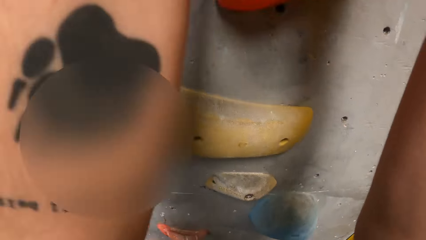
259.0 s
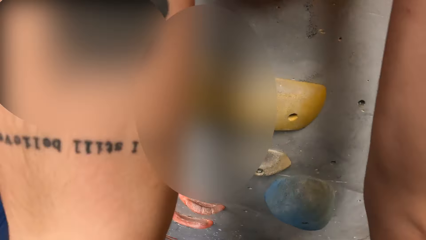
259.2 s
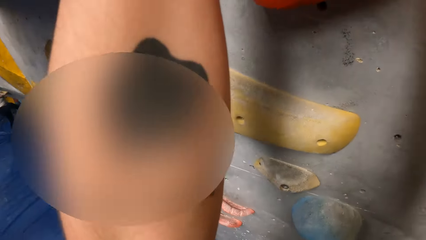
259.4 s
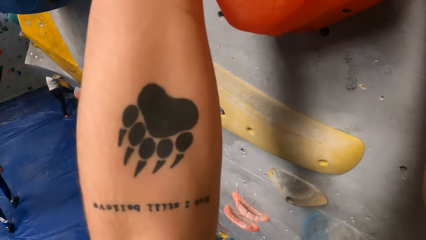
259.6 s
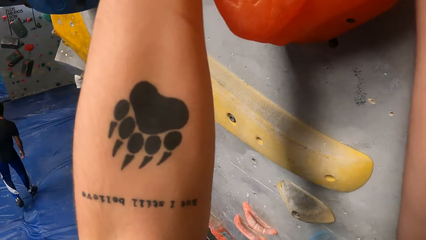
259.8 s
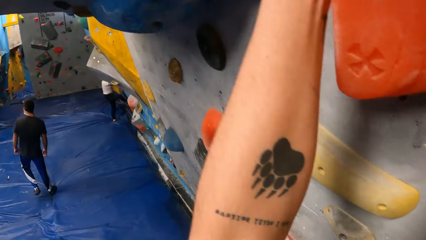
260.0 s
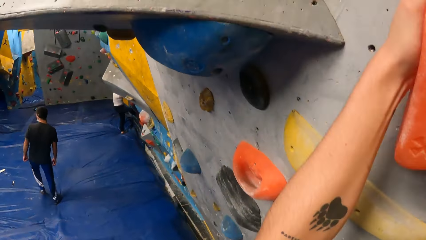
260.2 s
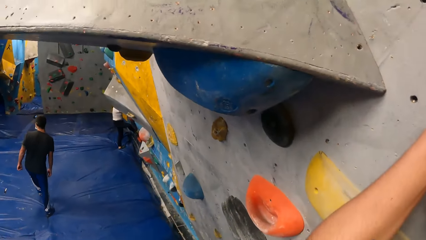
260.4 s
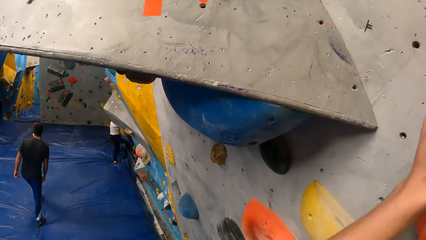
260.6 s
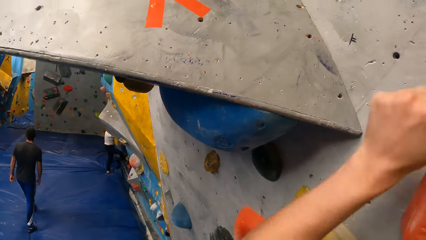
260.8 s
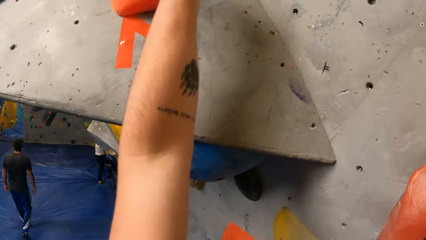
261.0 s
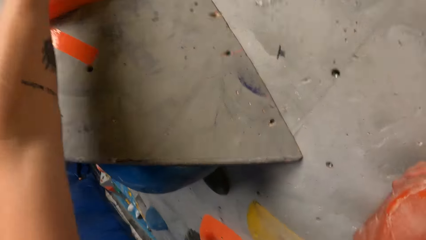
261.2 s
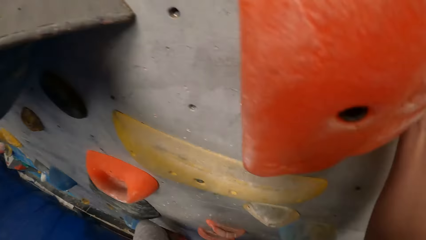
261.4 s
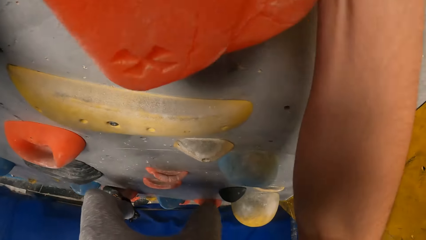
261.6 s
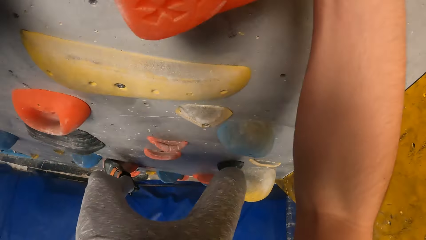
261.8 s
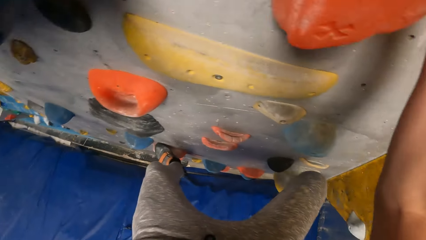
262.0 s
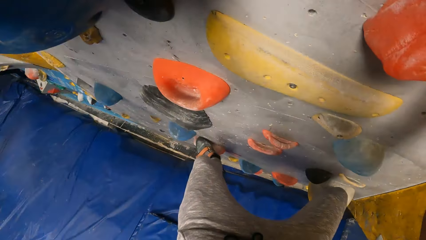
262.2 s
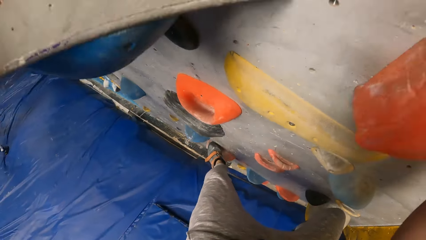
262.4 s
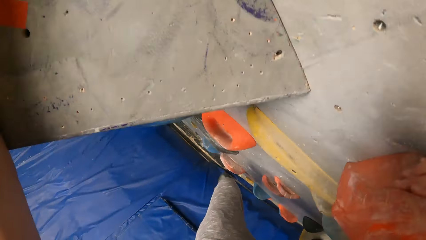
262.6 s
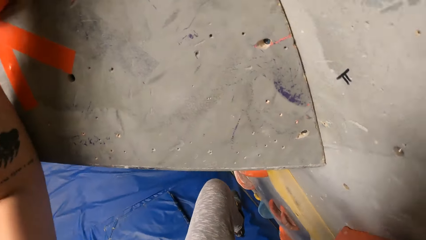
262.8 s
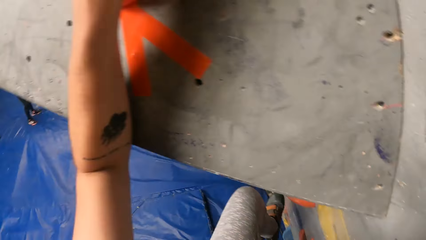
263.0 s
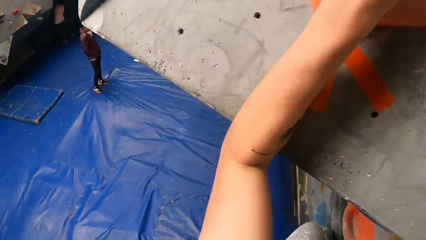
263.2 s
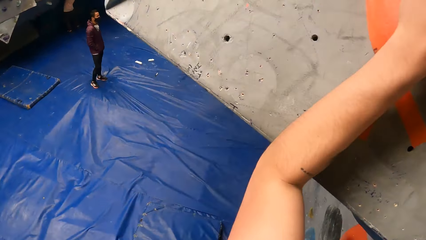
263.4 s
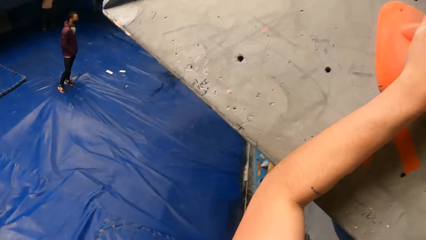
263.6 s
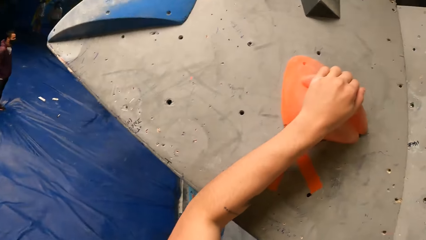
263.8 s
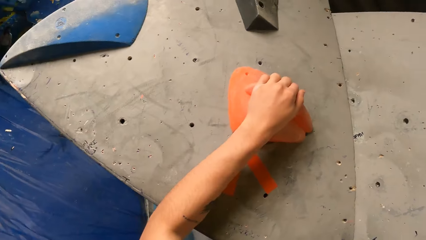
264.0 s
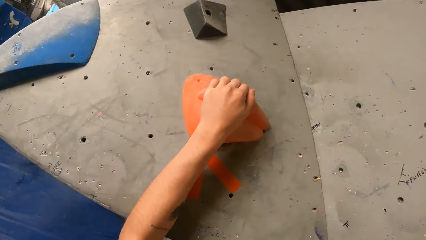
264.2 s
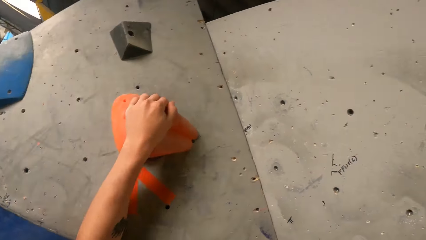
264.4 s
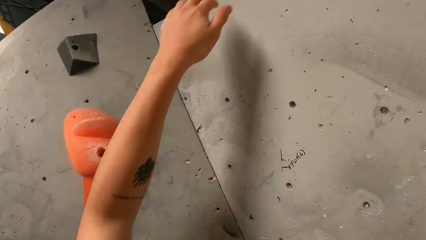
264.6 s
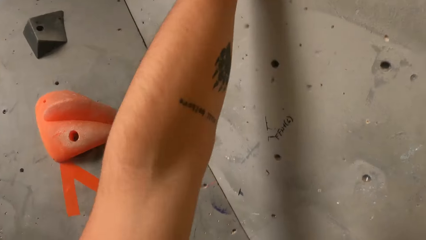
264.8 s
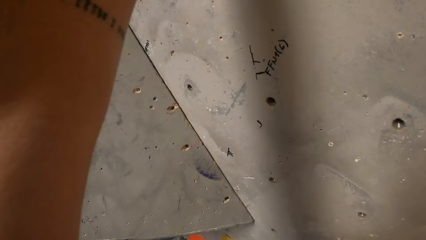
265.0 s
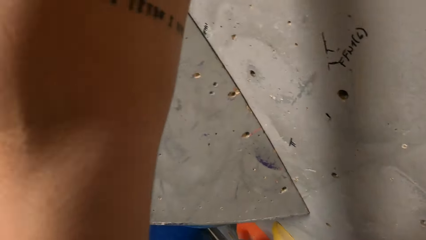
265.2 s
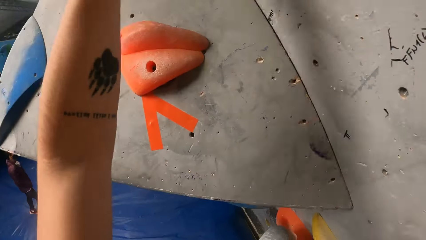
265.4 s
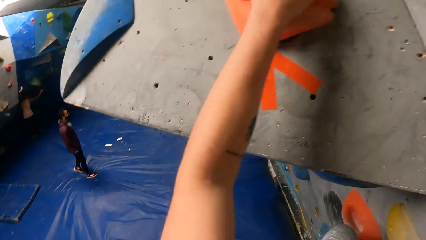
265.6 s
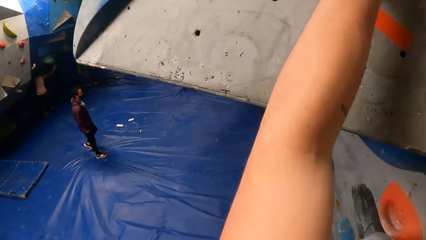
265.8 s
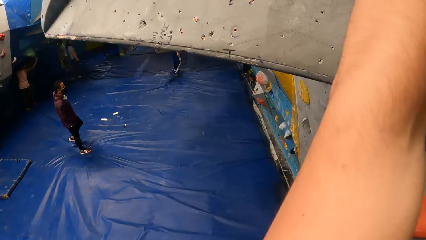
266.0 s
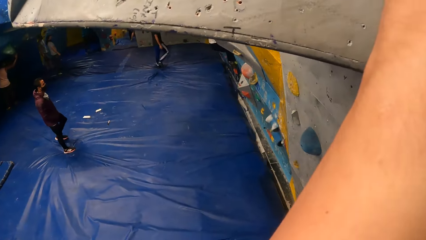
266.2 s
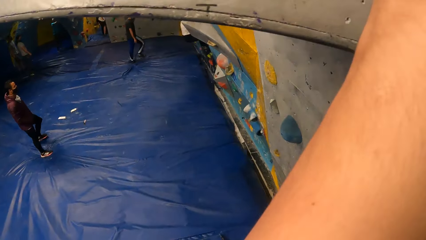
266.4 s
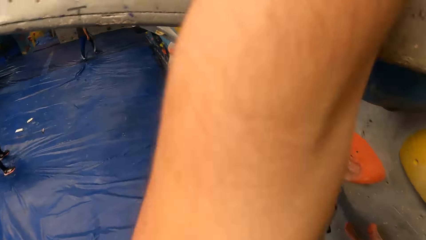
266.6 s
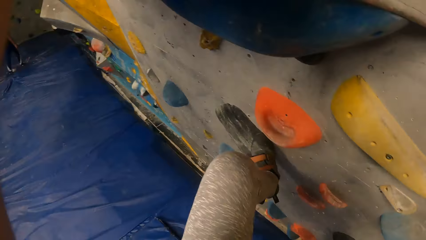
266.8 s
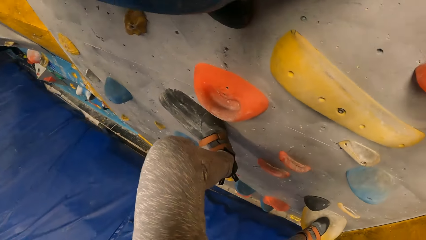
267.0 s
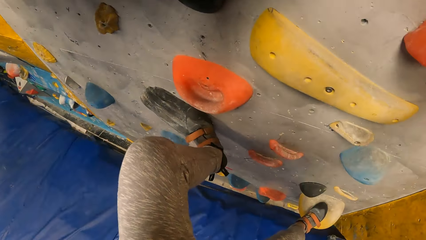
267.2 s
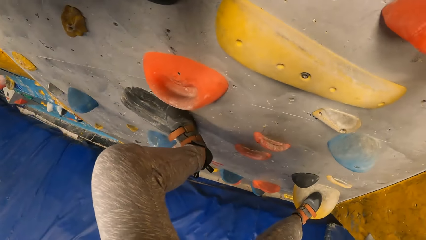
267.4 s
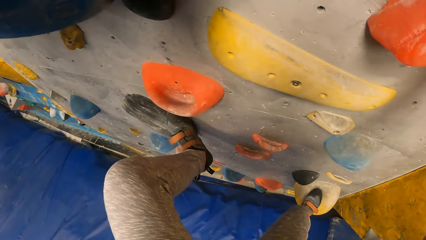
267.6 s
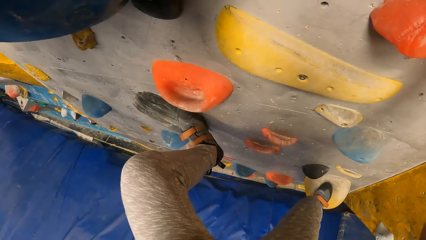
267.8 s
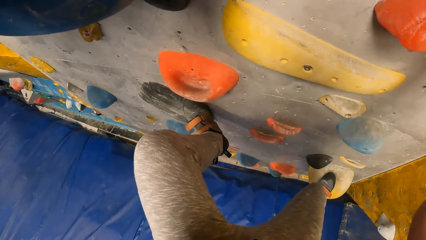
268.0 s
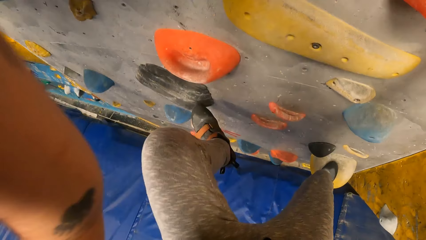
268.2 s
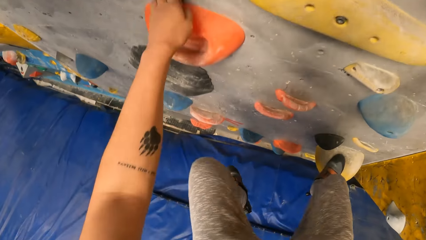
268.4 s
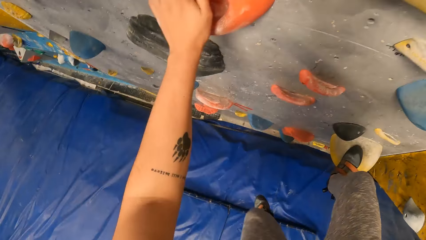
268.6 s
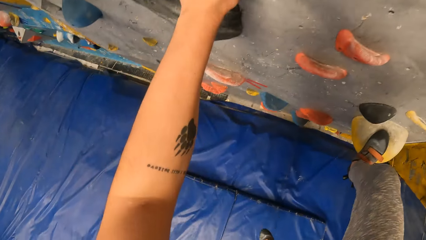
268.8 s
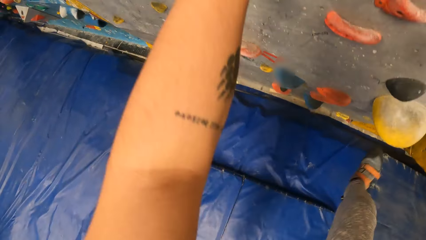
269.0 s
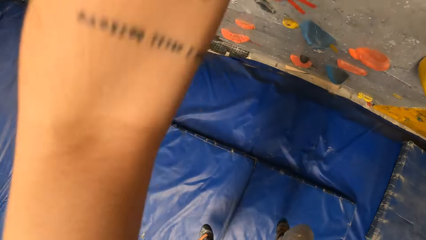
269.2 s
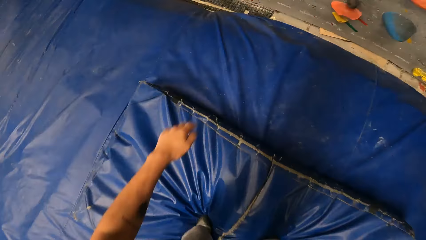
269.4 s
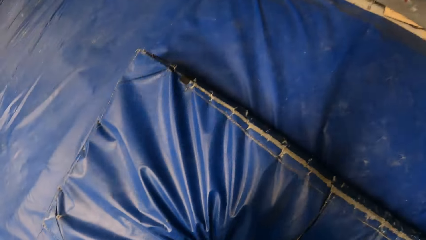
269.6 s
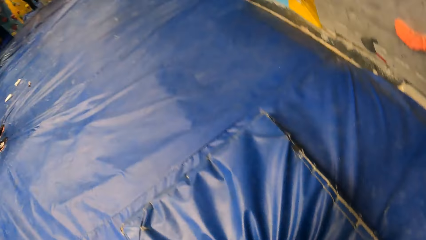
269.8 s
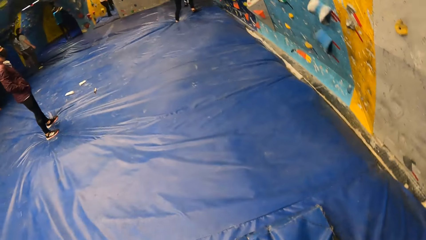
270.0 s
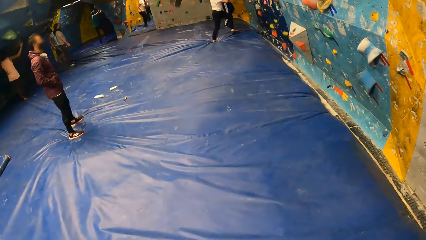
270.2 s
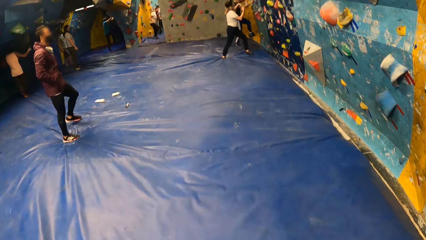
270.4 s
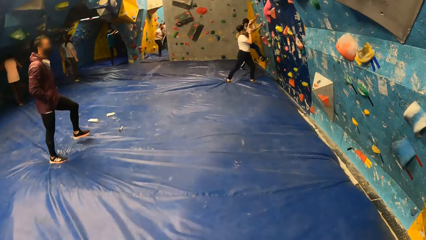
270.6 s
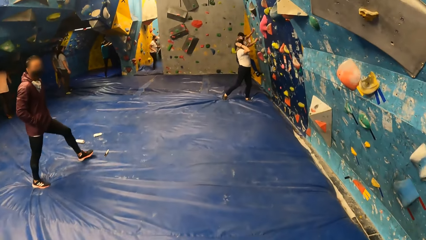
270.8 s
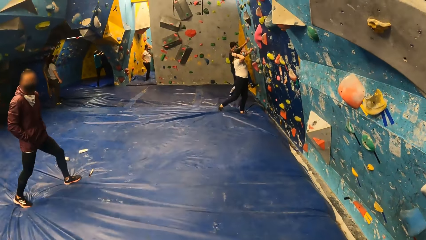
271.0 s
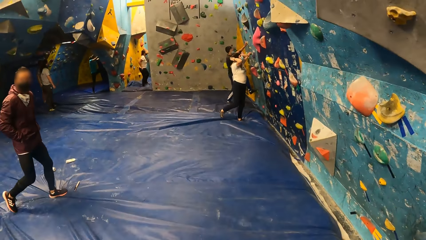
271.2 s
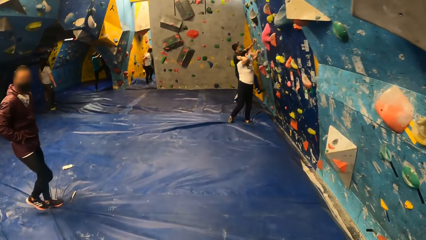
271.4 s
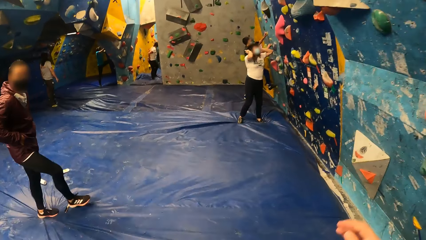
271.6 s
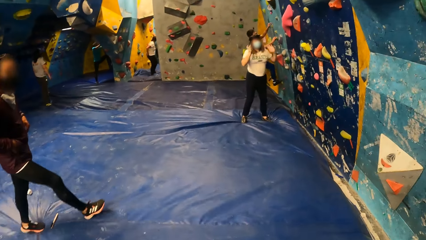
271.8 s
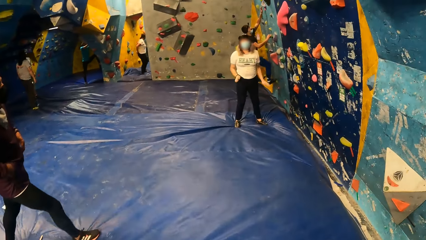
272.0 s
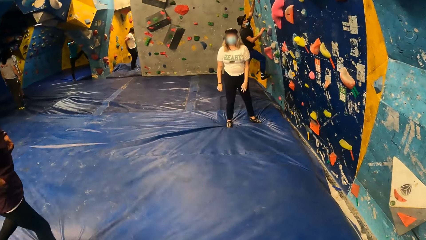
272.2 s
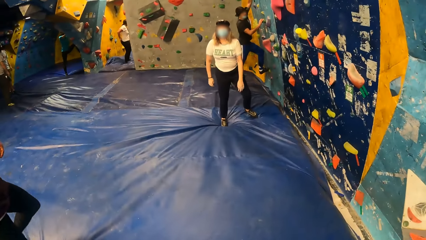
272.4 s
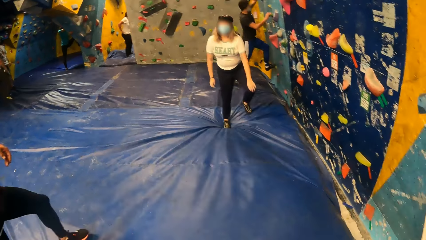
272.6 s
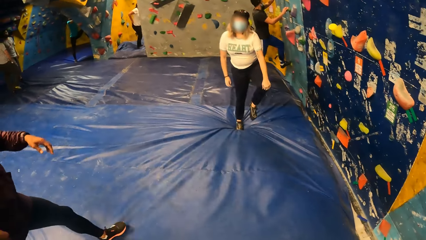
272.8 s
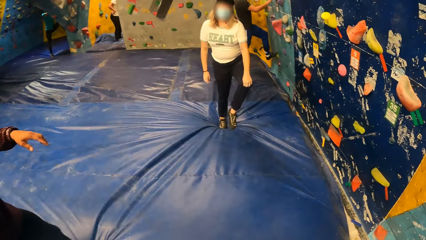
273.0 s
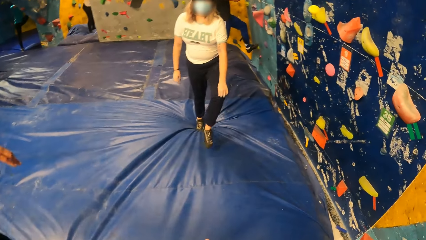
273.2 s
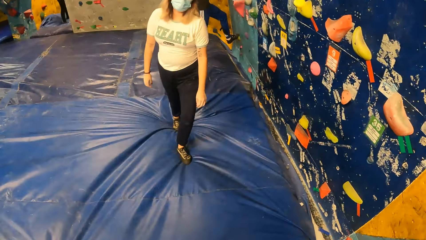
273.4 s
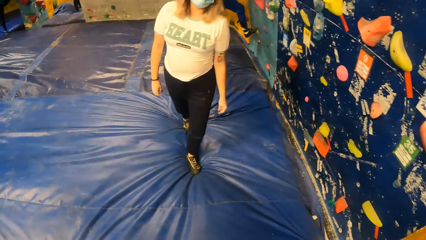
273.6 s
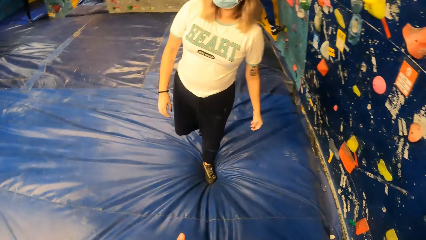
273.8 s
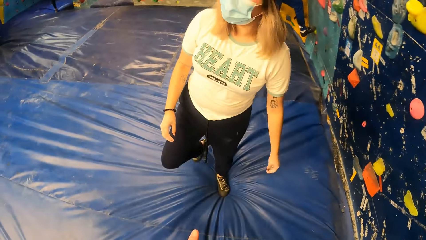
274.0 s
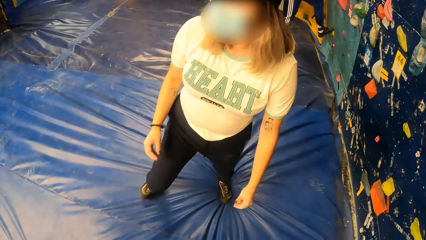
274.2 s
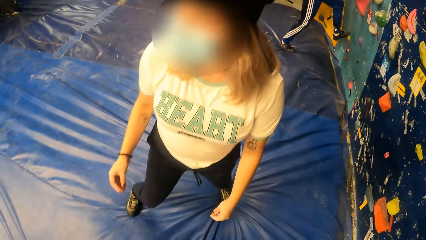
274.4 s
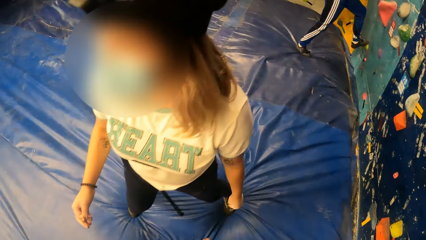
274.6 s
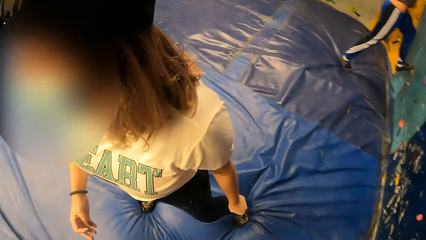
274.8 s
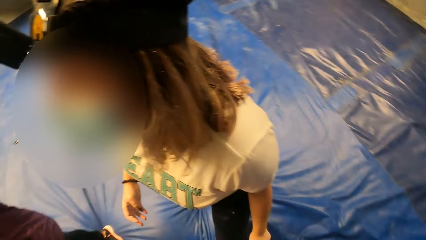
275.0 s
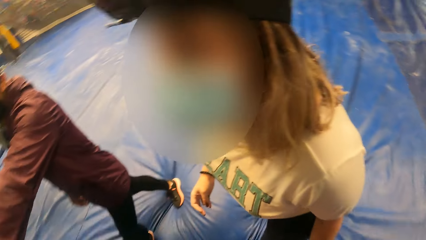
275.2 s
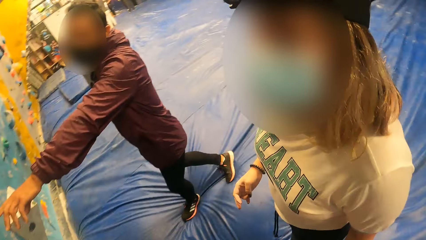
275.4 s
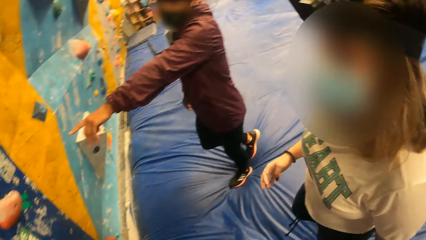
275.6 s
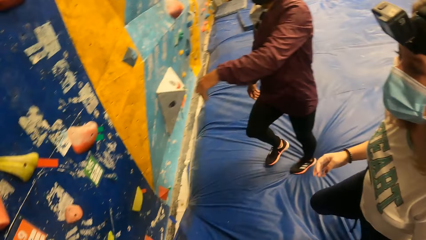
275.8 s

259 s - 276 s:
The camera wearer places a hand on the rock. They place a hand on the rock again. They place a leg on the rock. They place a hand on the rock. They place a hand on the rock again. They remove the leg from the rock. They place a hand on the rock. They jump towards the blue surface. They remove the hand from the rock. They walk around the climbing area. They do something with a hand. They walk around the blue surface.
